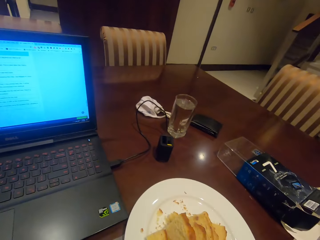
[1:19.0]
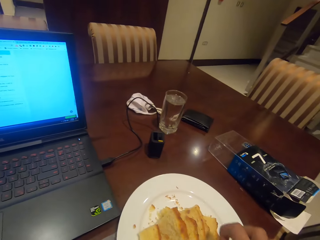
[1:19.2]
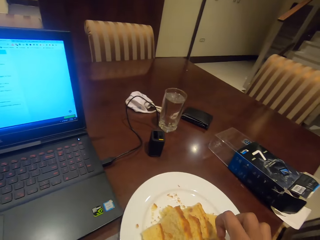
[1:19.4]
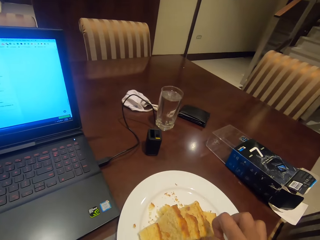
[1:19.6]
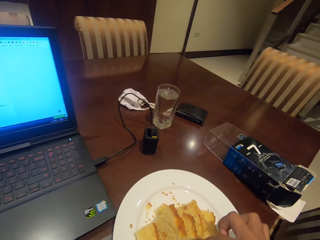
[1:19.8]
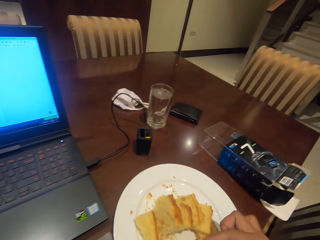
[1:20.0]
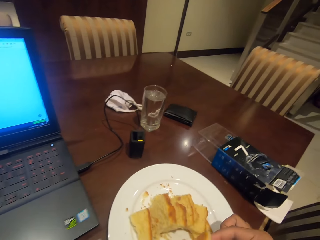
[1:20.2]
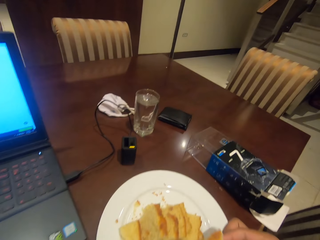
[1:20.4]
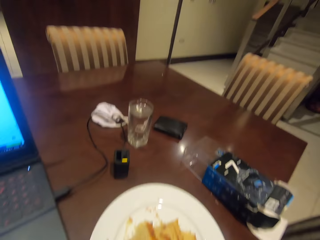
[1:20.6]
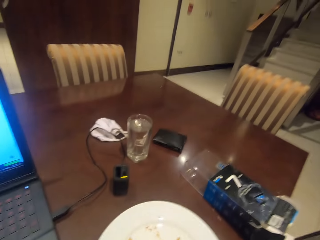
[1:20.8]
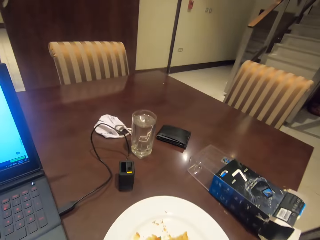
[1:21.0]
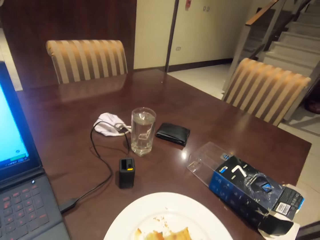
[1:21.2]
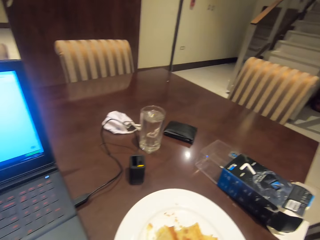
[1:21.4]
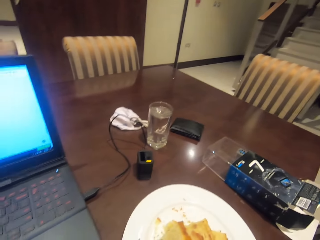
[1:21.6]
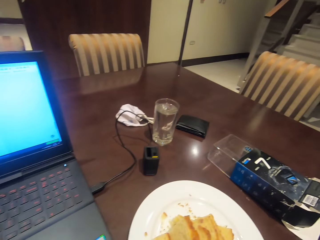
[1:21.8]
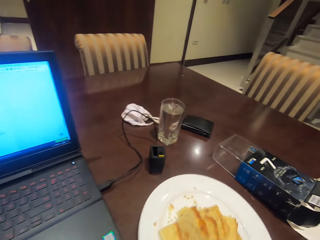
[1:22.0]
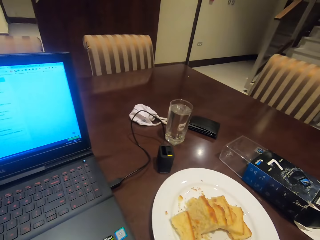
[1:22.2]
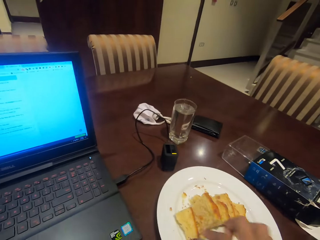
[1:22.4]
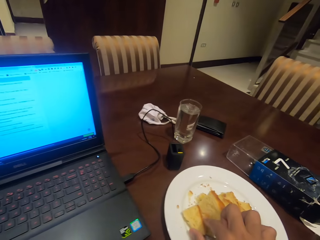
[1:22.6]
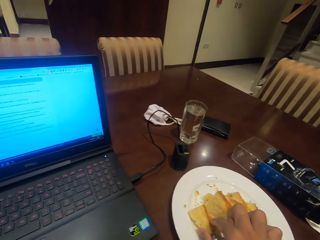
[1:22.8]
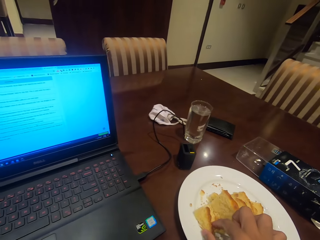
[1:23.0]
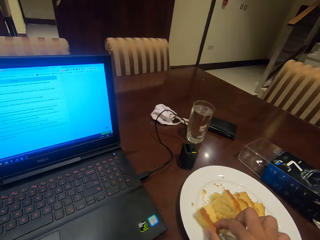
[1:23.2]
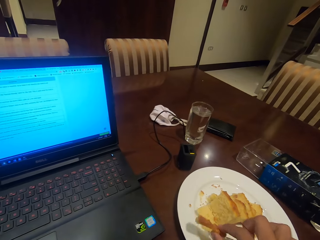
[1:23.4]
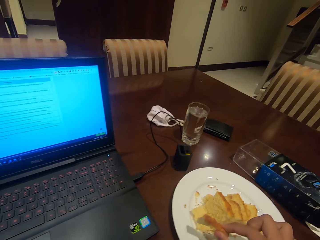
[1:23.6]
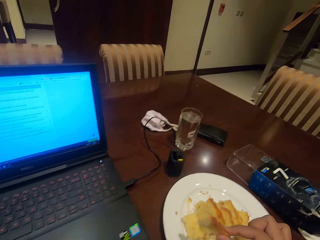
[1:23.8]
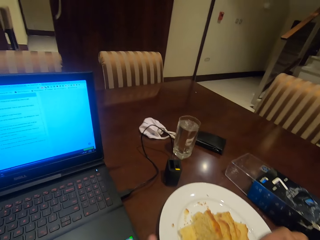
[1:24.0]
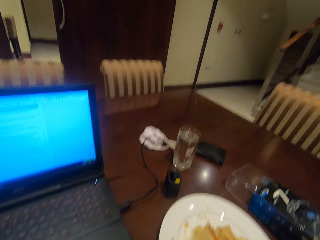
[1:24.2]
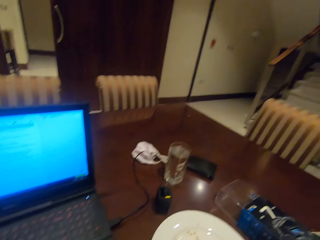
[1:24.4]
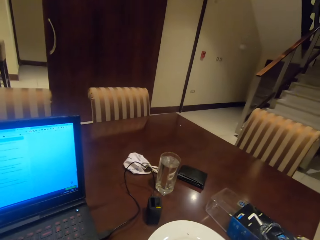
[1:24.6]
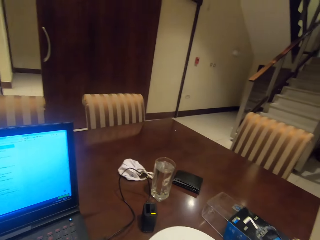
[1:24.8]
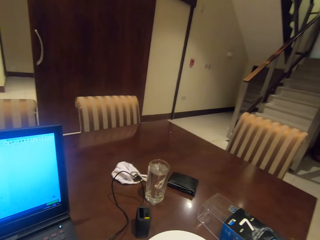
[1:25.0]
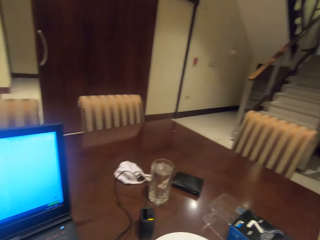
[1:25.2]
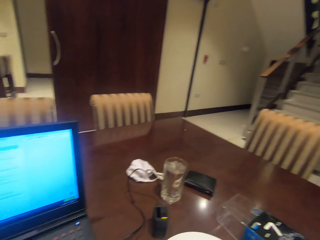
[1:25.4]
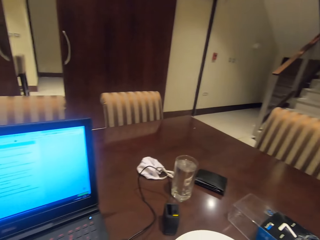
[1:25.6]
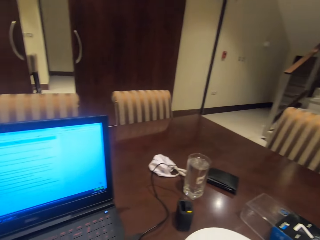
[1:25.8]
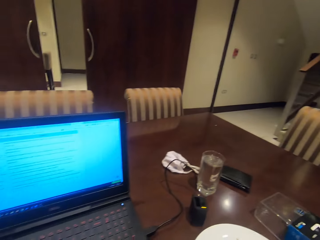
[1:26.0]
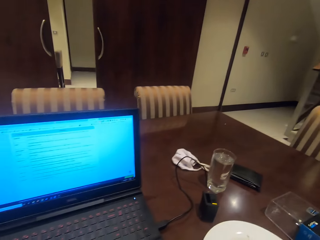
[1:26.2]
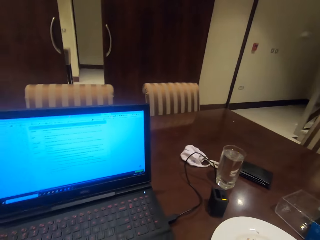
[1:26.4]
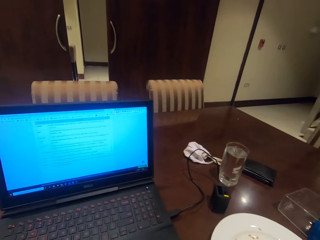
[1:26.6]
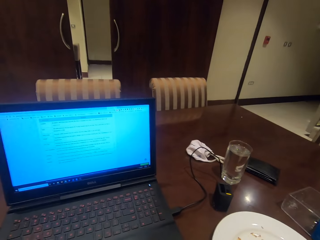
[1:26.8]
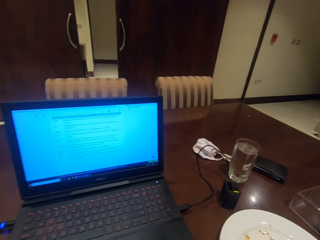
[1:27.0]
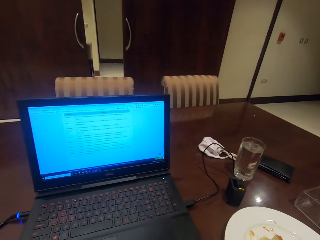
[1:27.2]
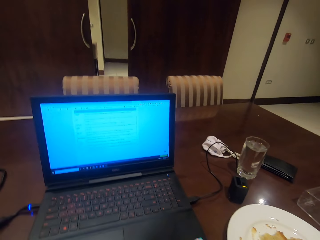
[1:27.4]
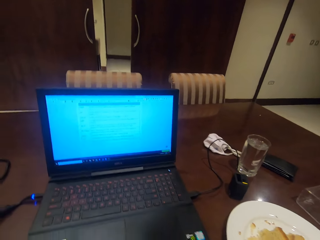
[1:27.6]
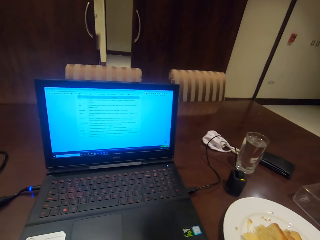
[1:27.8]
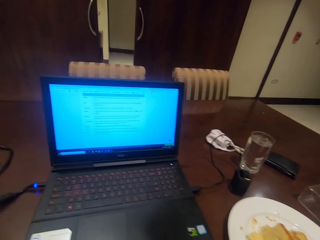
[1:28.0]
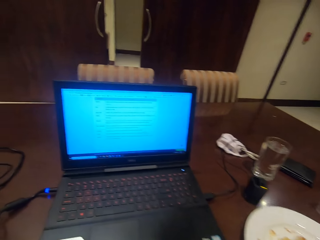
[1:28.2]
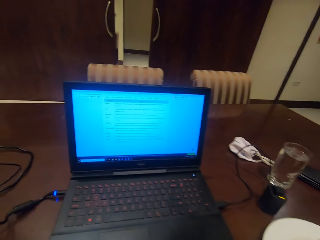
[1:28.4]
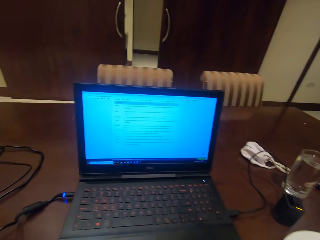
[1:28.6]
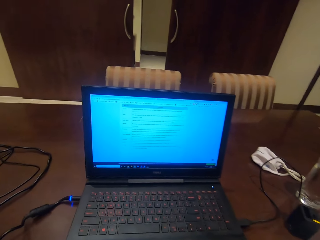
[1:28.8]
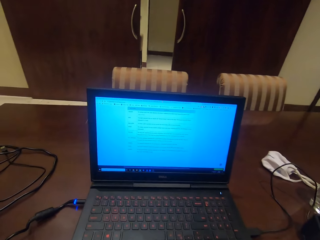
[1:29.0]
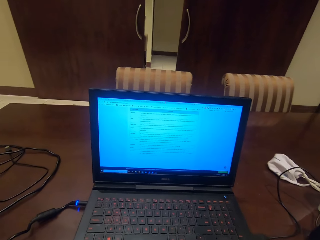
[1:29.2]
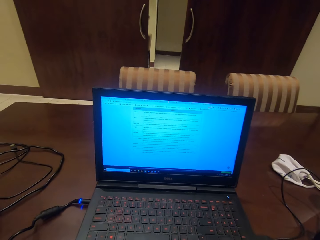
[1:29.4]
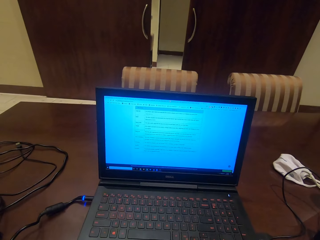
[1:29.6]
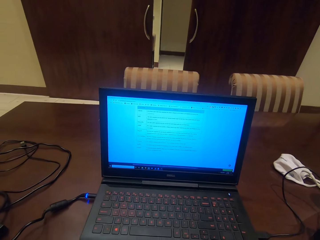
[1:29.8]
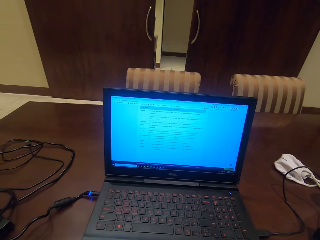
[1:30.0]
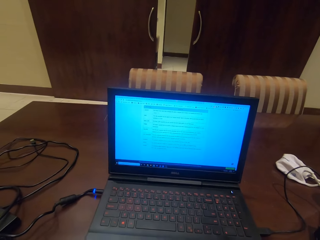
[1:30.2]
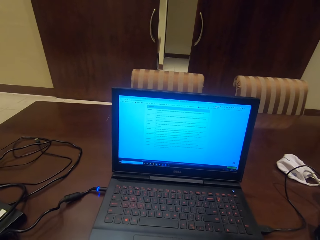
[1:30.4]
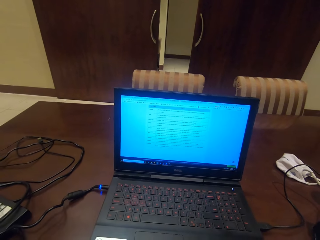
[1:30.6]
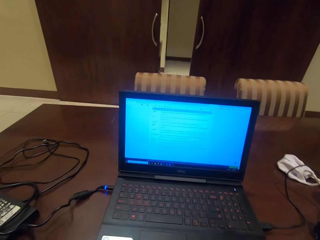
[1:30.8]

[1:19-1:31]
The camera wearer picks a cake from the plate. They eat the cake.

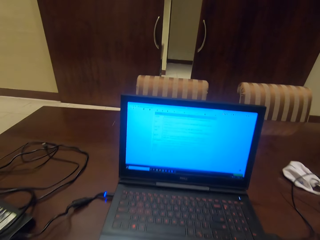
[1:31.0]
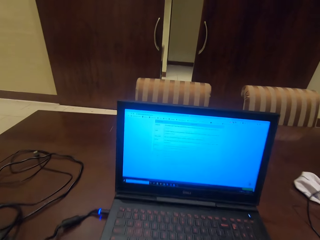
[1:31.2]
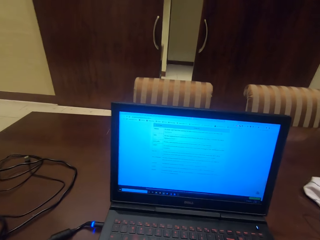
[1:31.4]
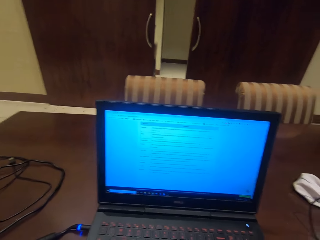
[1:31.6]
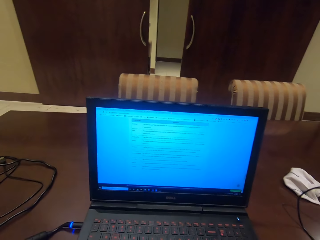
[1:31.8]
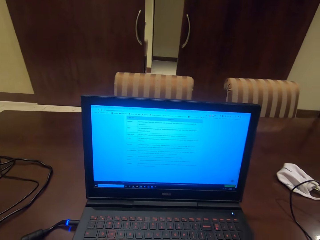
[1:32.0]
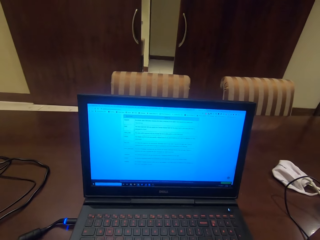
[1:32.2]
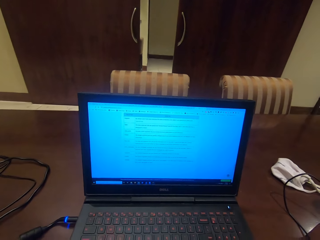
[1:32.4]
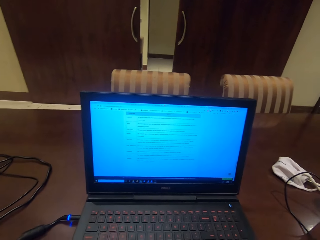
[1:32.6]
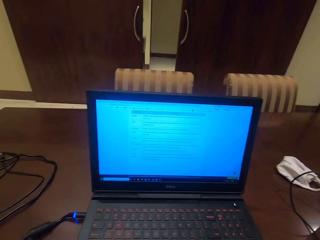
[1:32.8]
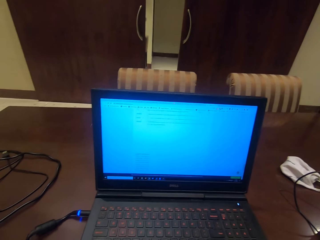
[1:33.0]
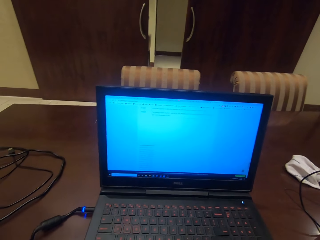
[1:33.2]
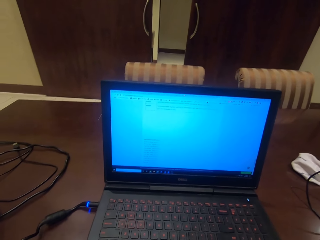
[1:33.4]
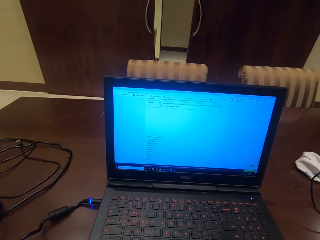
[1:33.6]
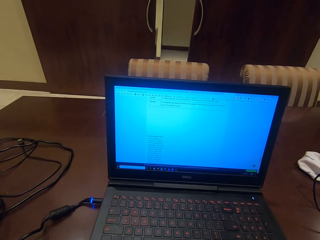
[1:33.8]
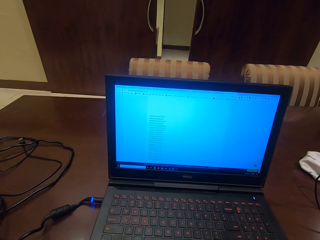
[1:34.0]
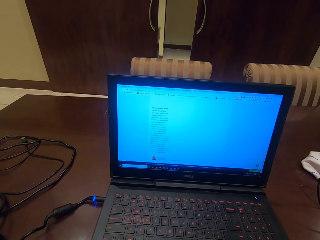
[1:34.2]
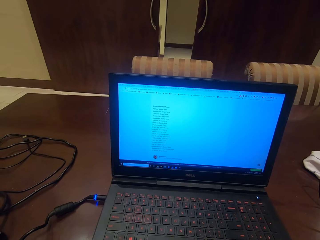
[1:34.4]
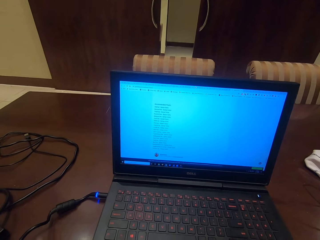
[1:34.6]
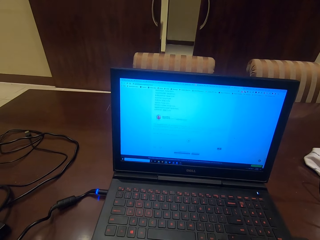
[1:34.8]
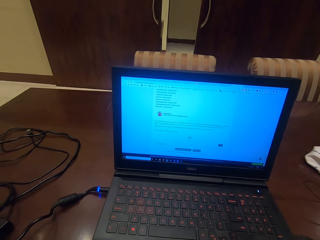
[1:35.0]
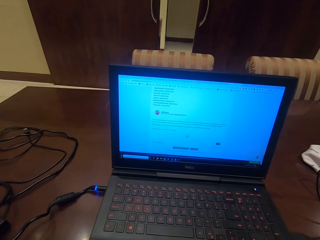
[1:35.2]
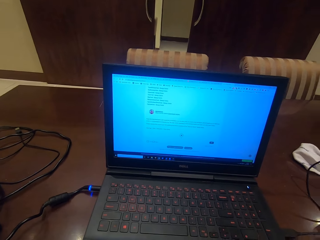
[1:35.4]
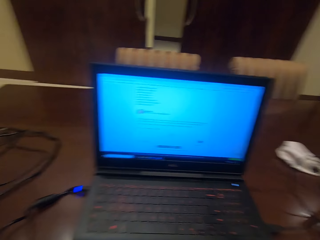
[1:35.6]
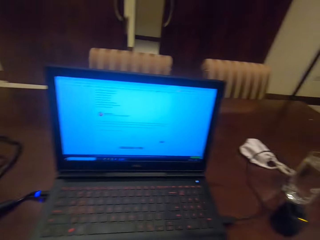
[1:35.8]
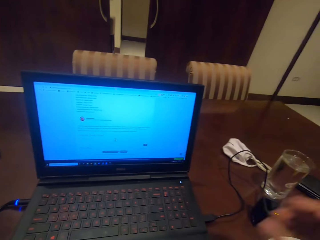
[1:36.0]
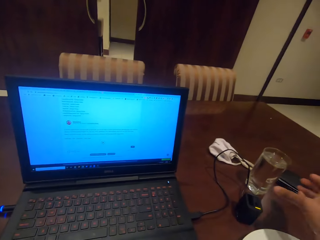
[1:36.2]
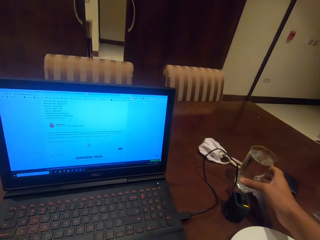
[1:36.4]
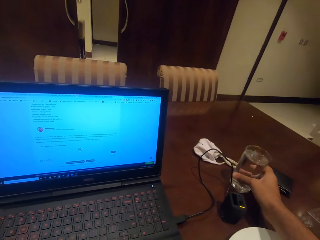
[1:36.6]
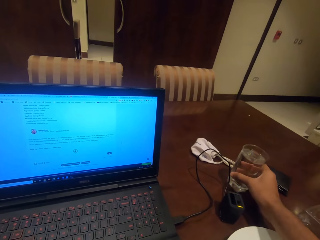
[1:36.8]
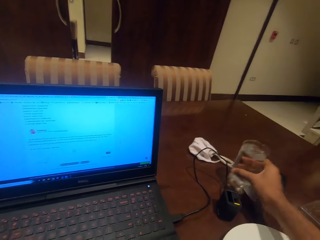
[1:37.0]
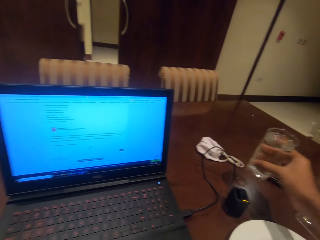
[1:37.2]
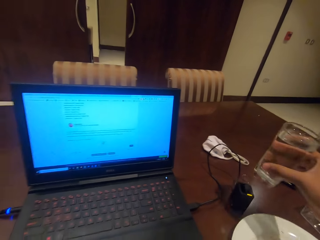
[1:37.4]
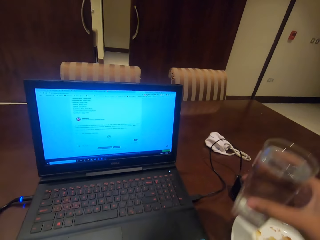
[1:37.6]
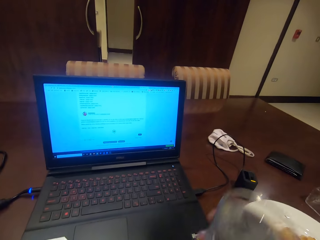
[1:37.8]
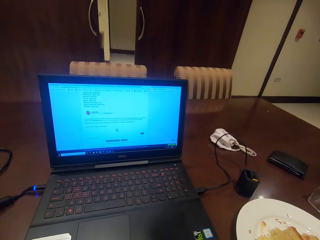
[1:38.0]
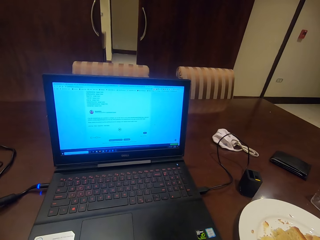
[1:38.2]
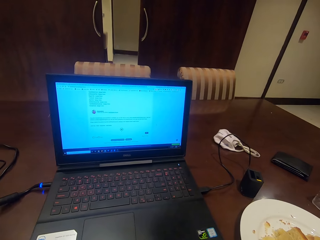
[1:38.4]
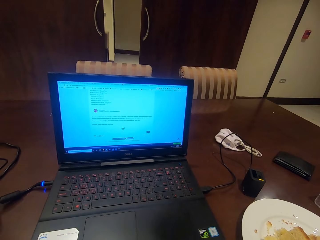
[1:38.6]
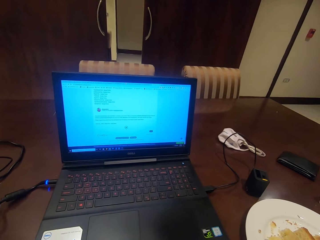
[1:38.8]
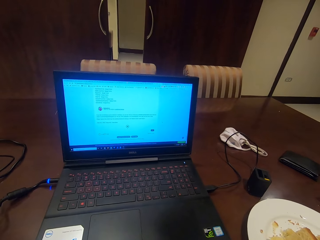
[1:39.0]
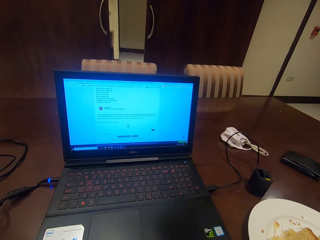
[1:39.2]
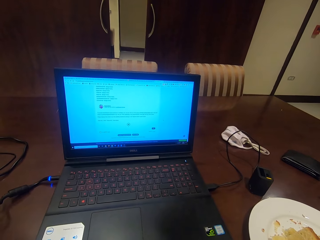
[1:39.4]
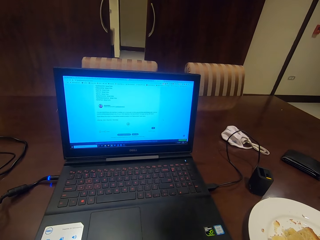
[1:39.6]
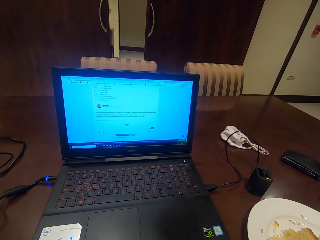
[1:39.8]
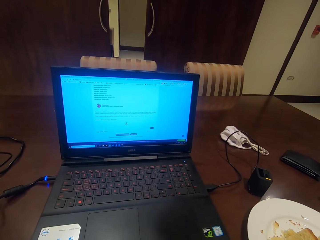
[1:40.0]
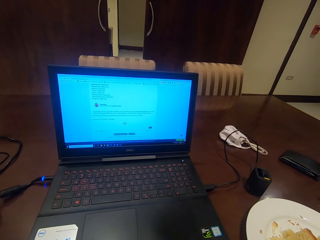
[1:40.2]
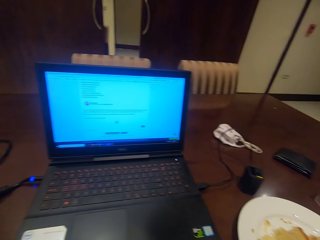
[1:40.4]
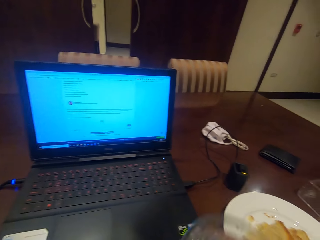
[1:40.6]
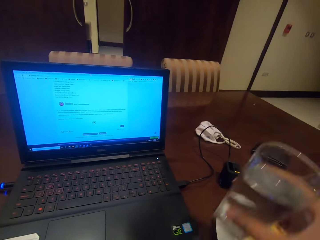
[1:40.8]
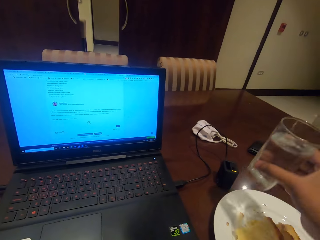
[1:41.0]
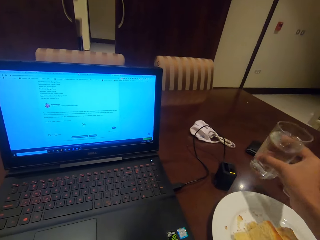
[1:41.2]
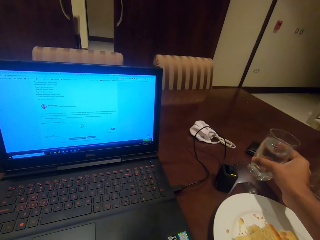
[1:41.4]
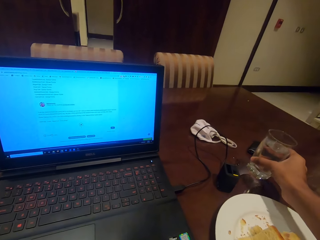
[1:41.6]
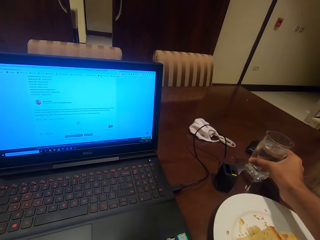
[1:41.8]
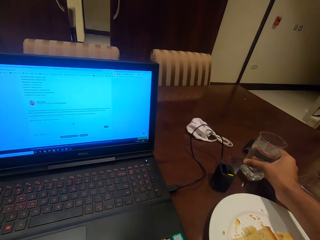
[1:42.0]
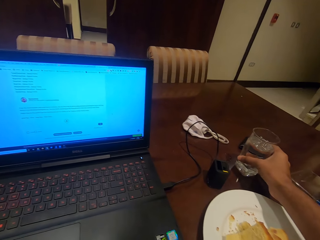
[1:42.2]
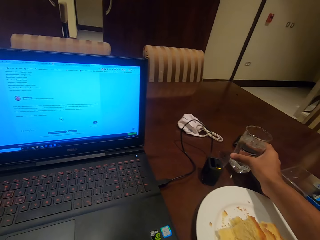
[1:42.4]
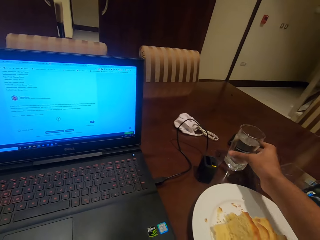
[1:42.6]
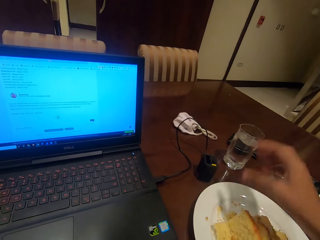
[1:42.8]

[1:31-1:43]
The camera wearer goes through his laptop. He picks a glass of water on the table. He drinks water. He places the glass of water on the table.
